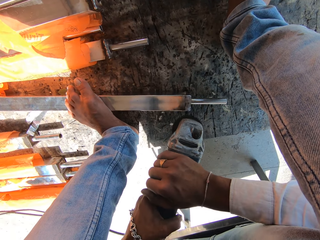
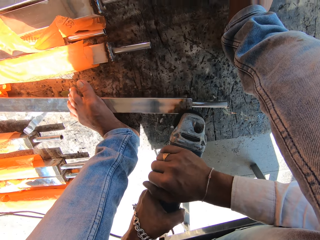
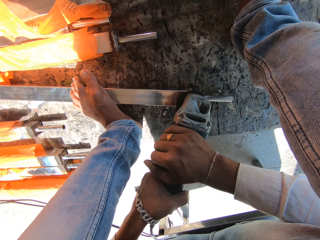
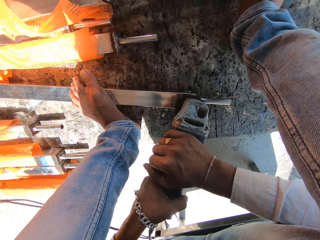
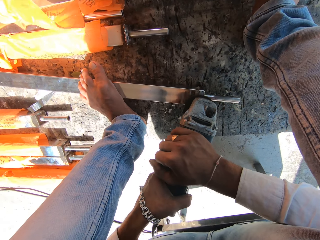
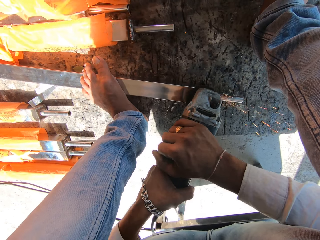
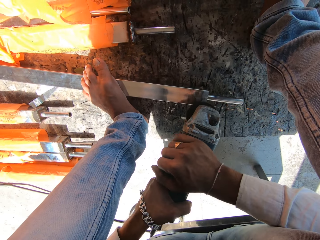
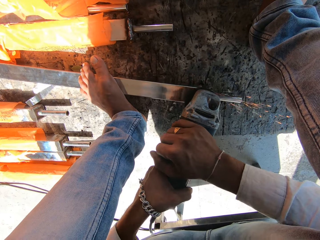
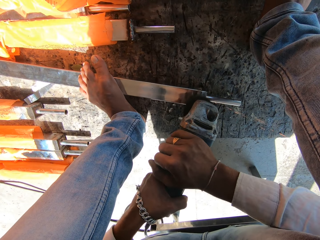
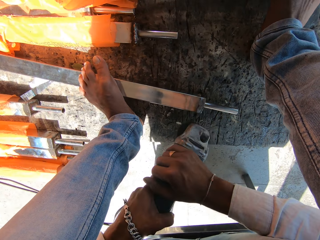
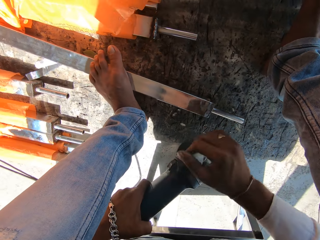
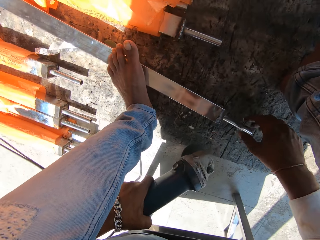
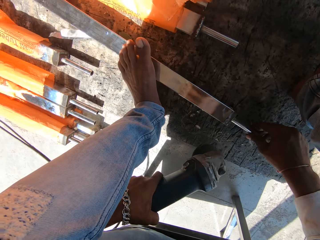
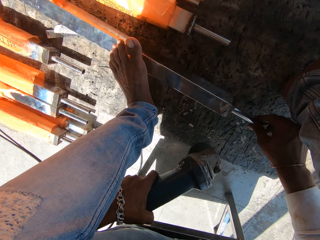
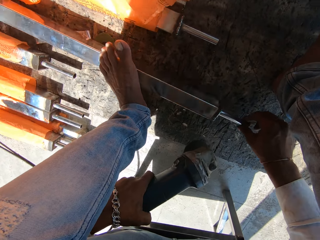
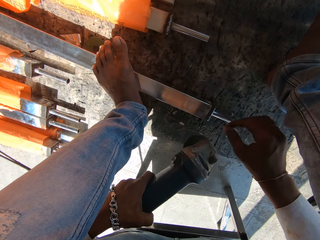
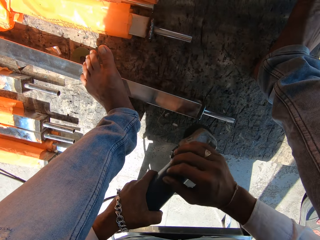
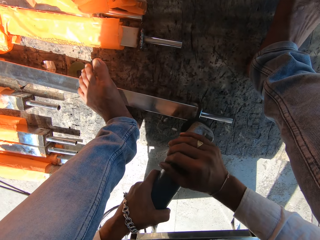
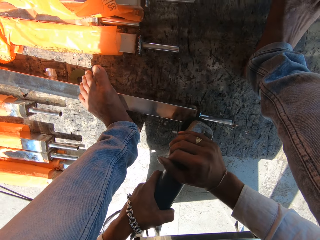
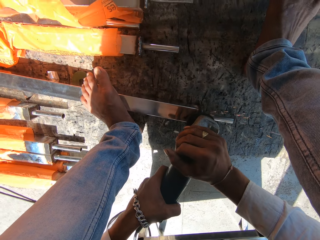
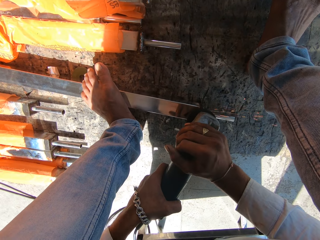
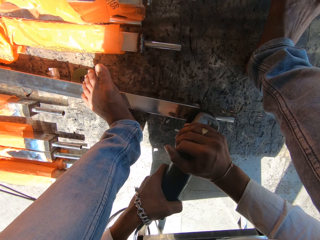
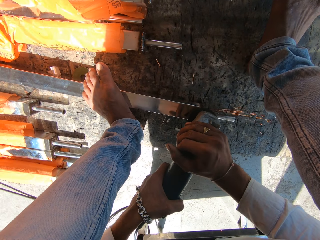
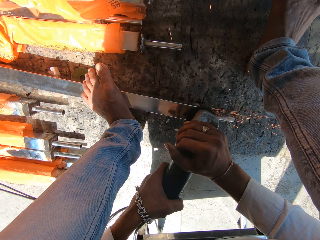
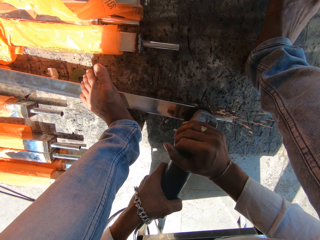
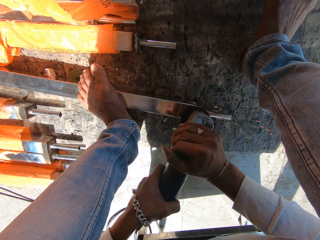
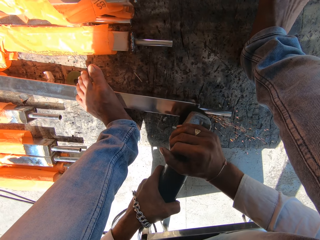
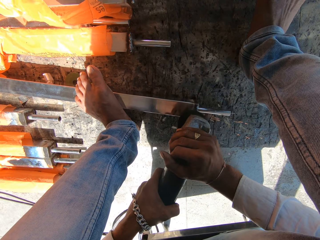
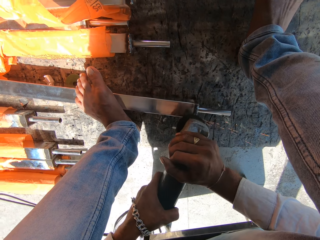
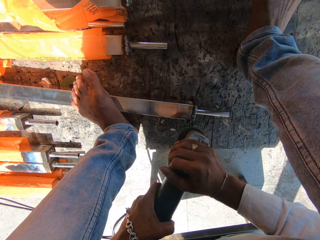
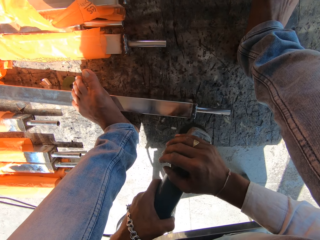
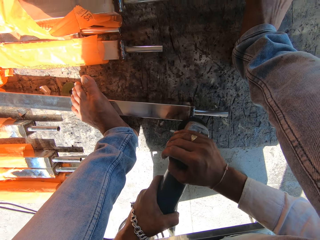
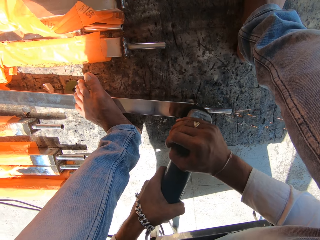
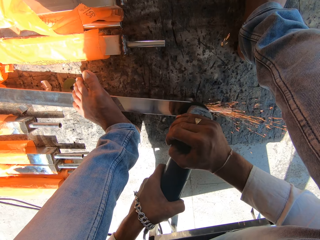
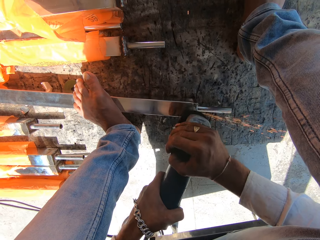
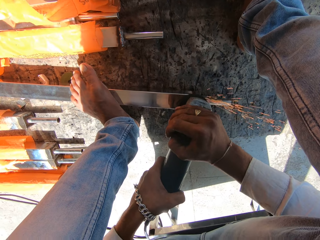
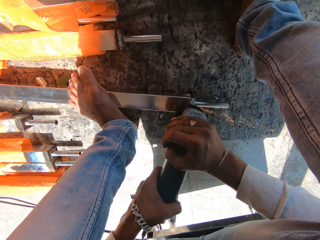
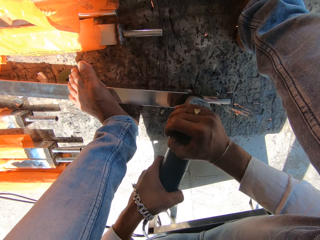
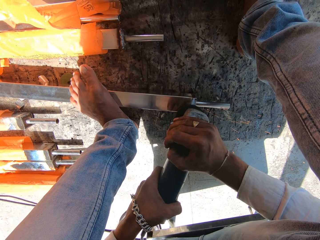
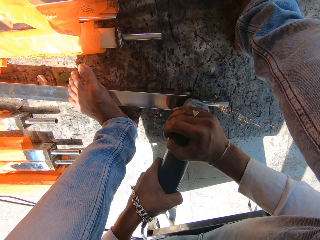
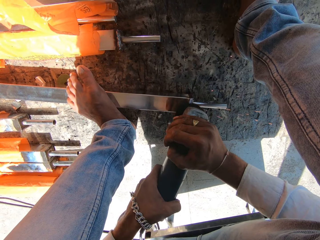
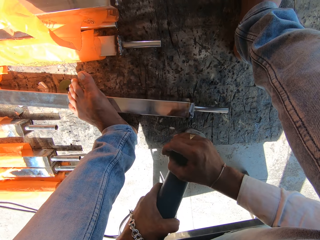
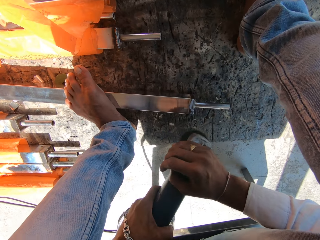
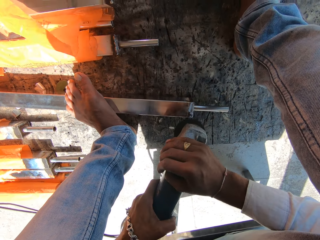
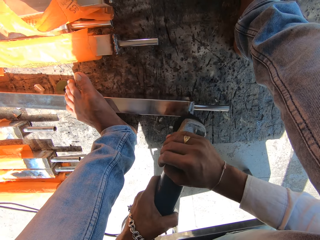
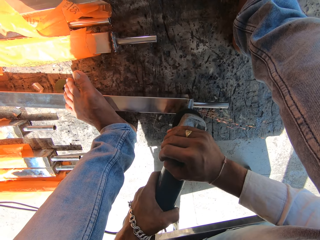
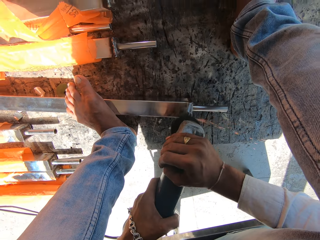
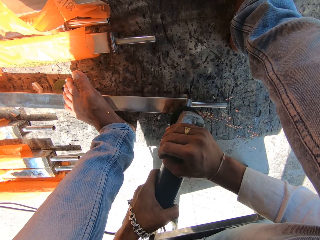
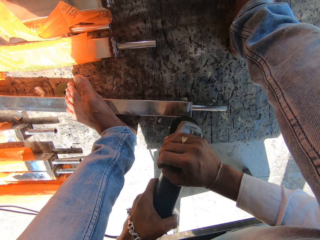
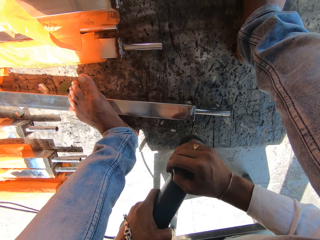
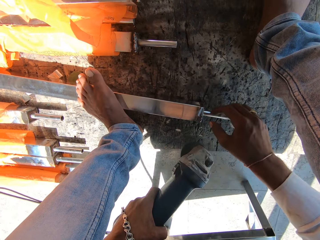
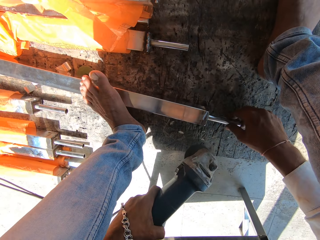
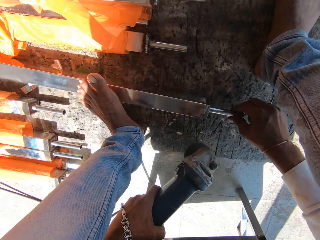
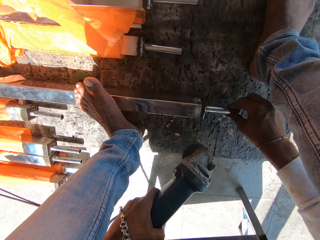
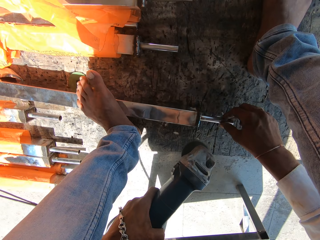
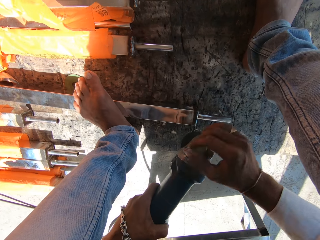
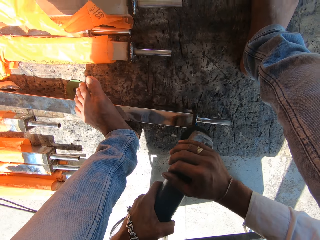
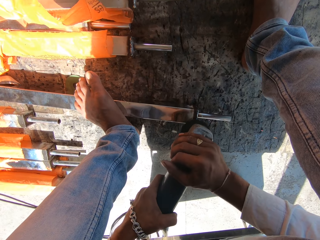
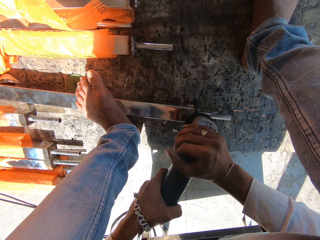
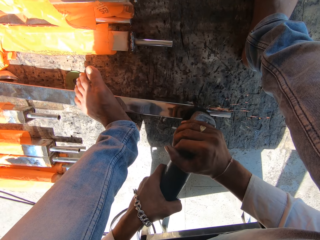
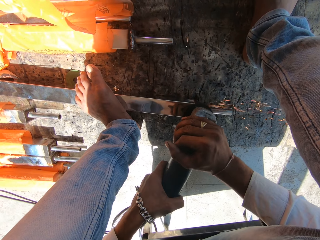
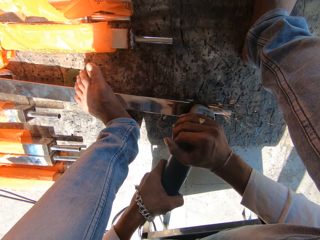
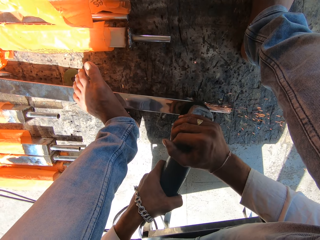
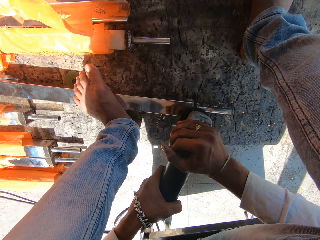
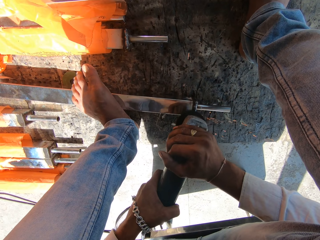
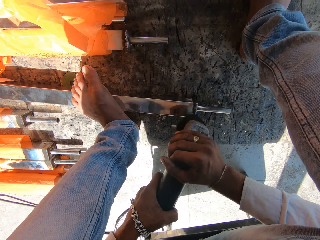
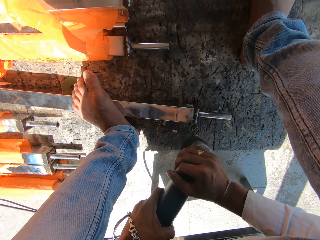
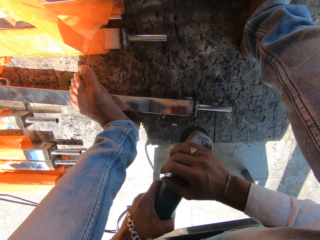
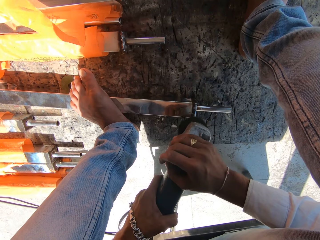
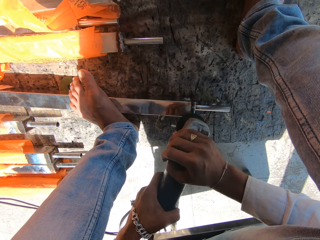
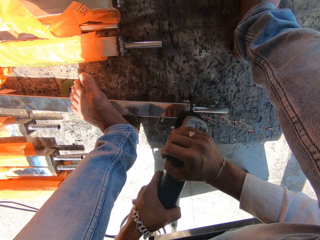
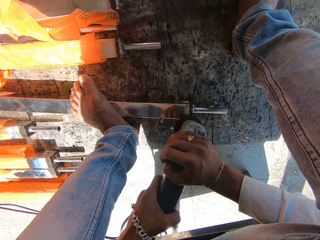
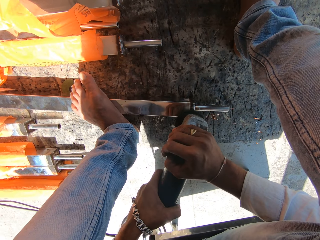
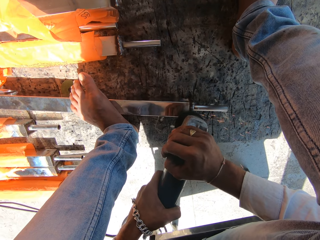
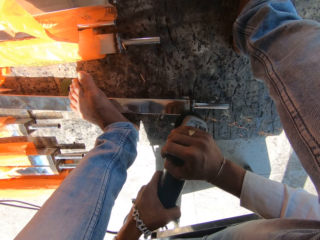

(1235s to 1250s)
The camera wearer flips the metal rod with his right hand. He picks up the metal. He grinds the rod on the ground with the angle grinder in both hands. He flips the metal rod with his right hand. He picks up the metal. He grinds the rod on the ground with the angle grinder in both hands.

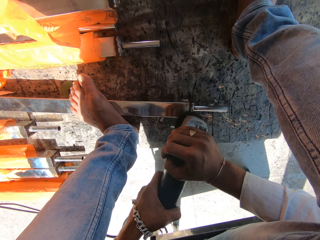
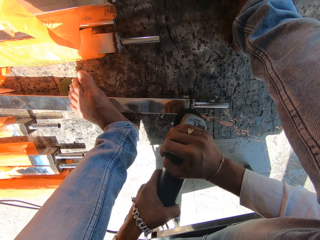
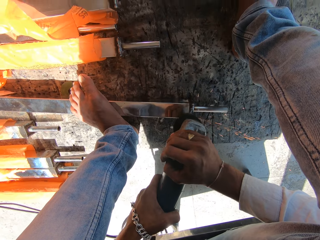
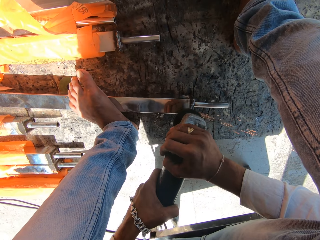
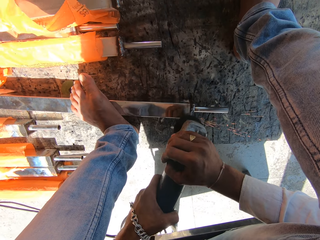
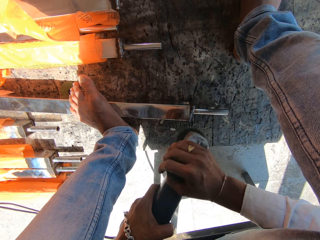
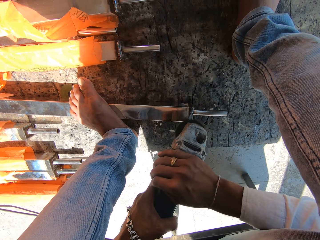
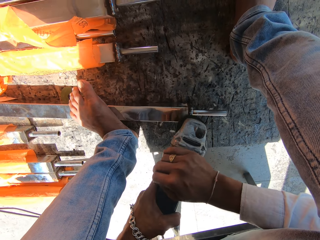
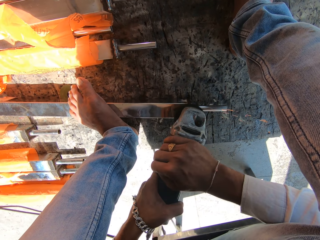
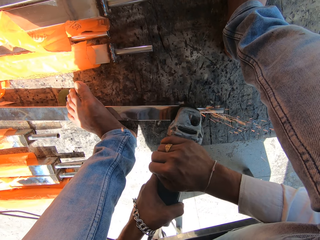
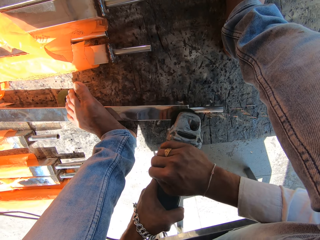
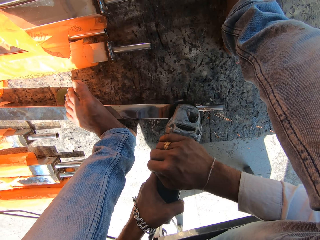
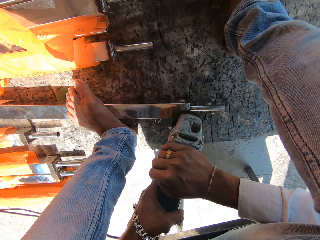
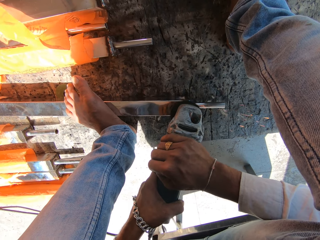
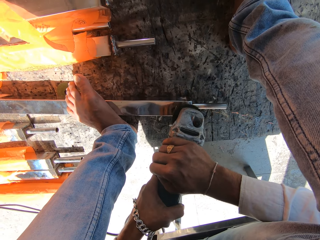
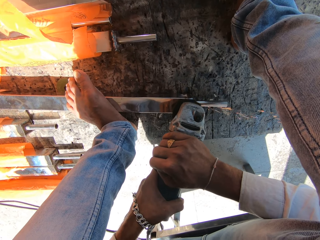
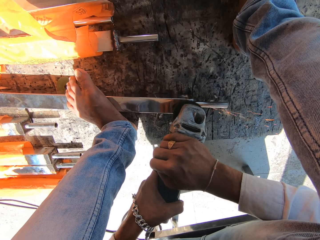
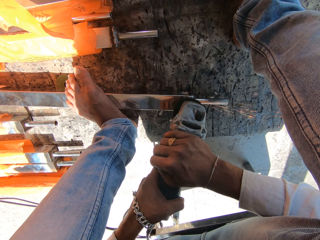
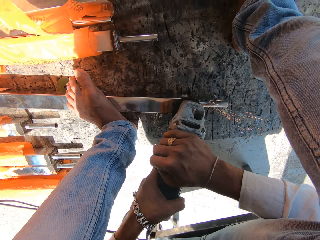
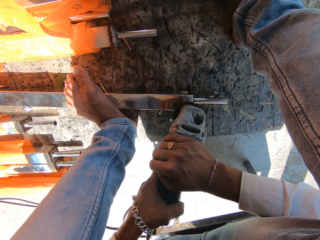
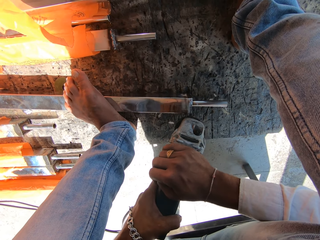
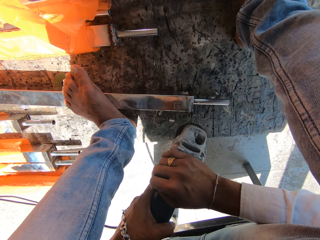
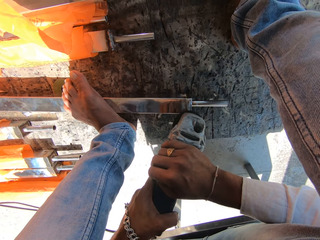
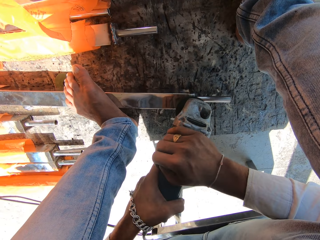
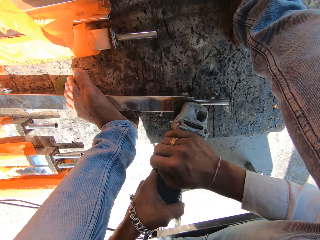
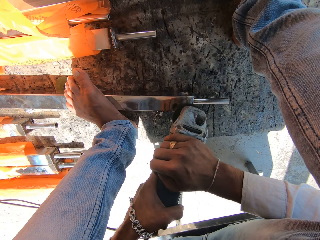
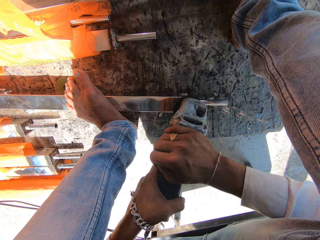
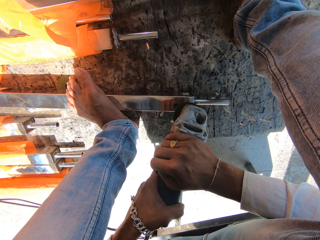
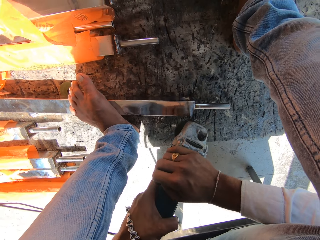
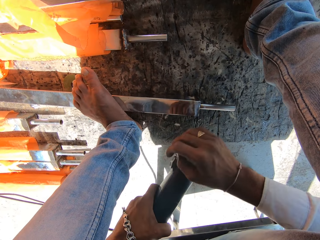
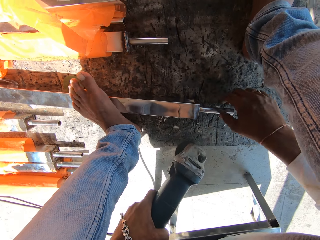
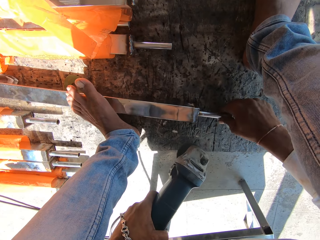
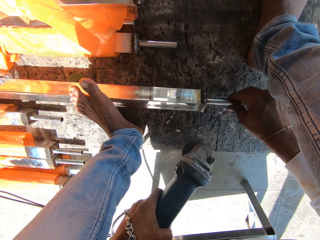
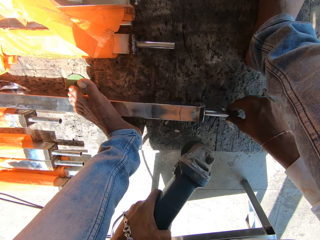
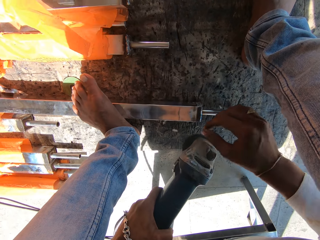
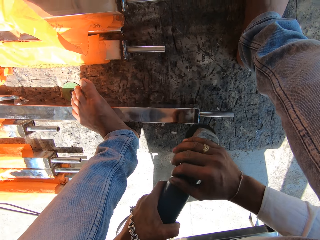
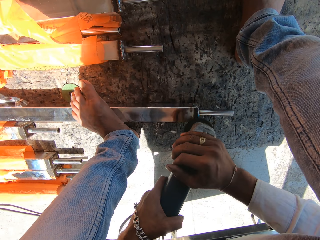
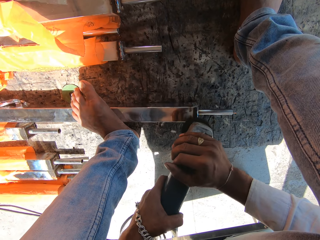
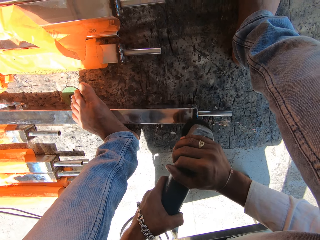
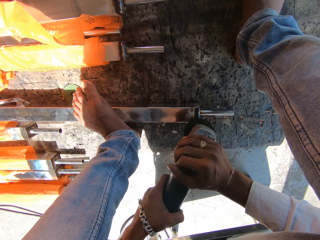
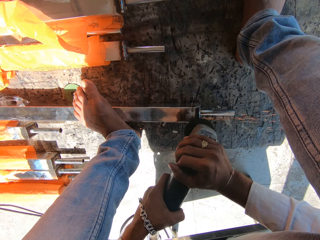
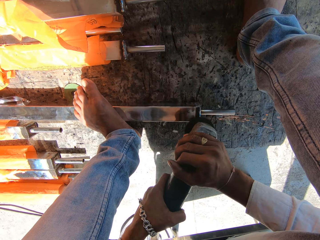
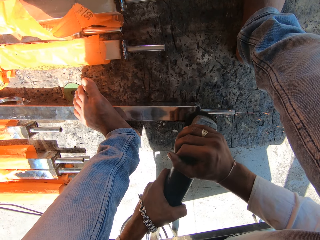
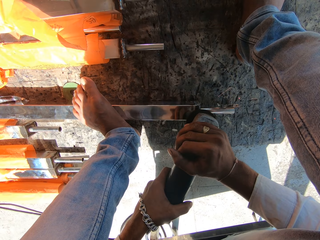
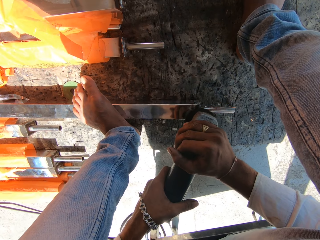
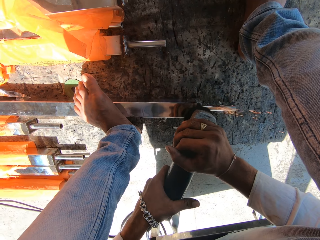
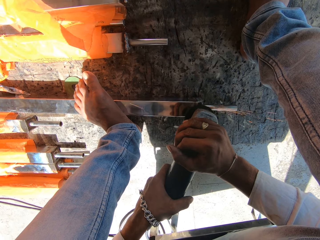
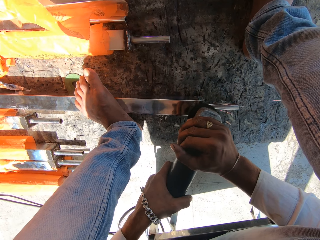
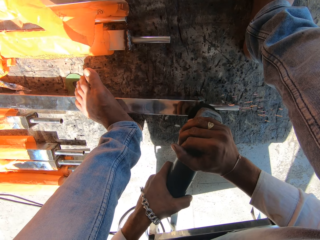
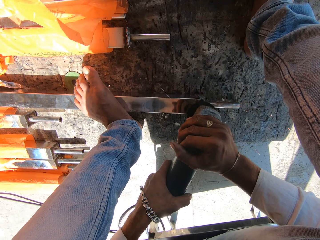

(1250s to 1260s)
The camera wearer flips the metal rod with his right hand. He picks up the metal. He grinds the rod on the ground with the angle grinder in both hands.
